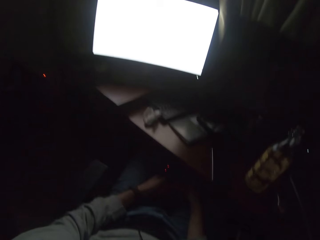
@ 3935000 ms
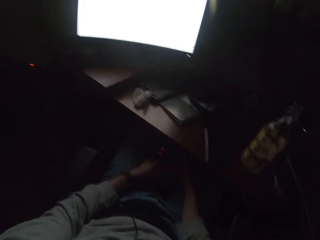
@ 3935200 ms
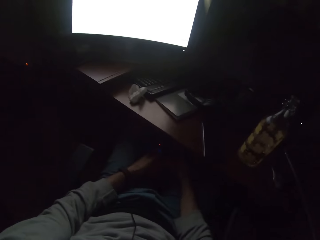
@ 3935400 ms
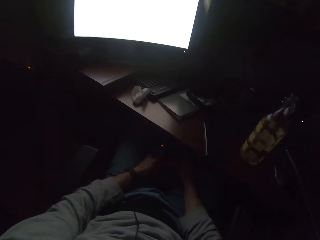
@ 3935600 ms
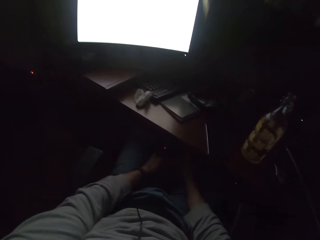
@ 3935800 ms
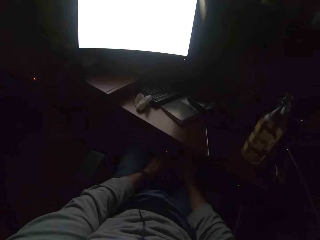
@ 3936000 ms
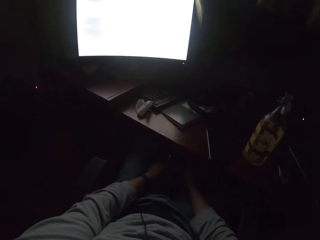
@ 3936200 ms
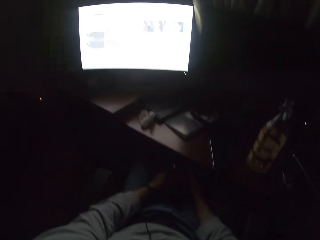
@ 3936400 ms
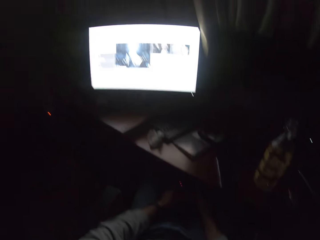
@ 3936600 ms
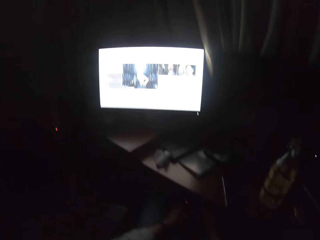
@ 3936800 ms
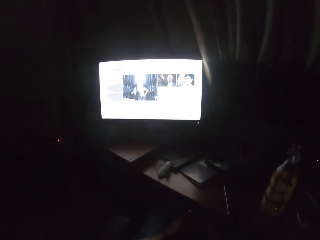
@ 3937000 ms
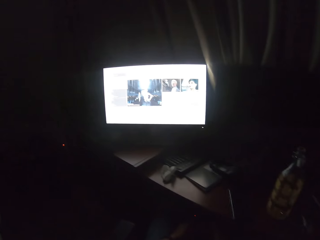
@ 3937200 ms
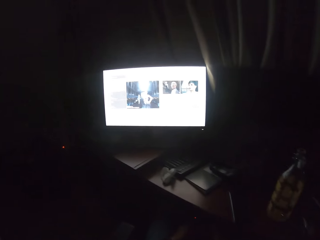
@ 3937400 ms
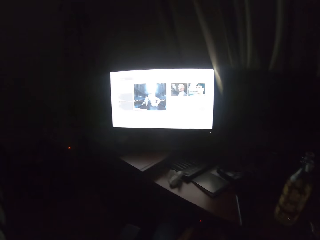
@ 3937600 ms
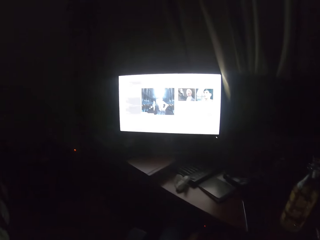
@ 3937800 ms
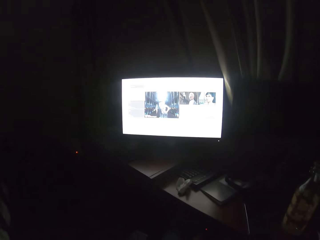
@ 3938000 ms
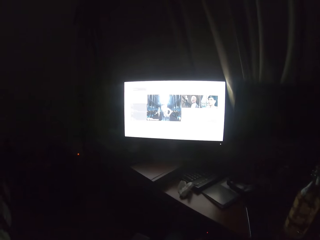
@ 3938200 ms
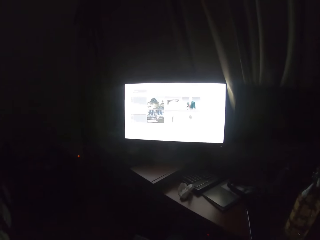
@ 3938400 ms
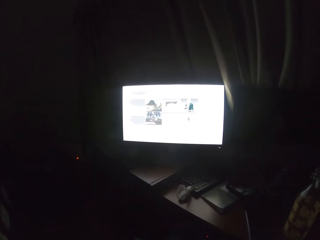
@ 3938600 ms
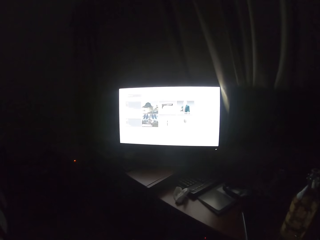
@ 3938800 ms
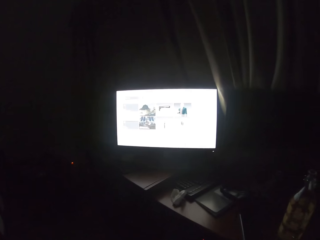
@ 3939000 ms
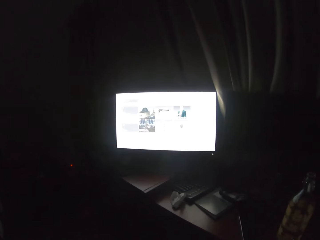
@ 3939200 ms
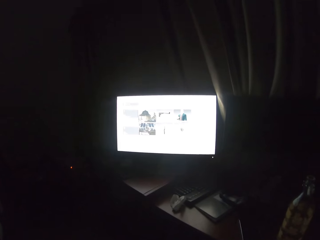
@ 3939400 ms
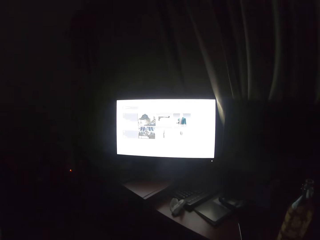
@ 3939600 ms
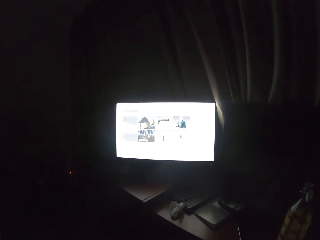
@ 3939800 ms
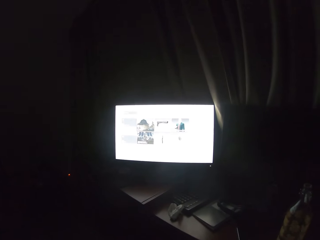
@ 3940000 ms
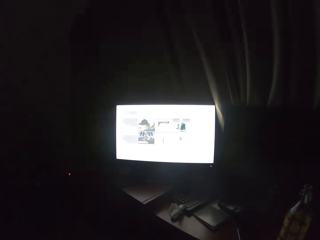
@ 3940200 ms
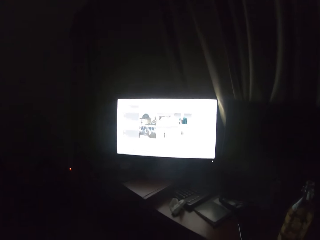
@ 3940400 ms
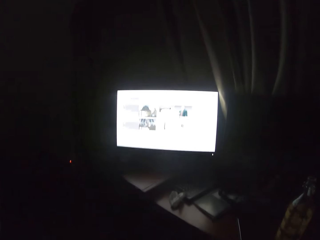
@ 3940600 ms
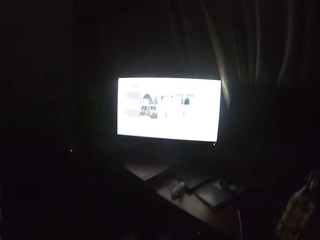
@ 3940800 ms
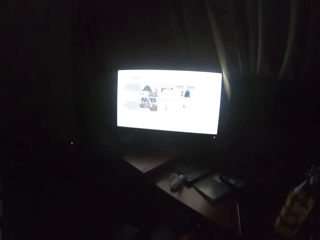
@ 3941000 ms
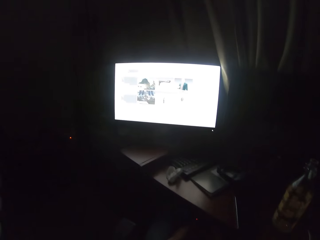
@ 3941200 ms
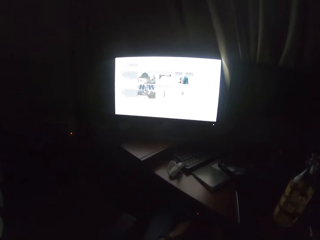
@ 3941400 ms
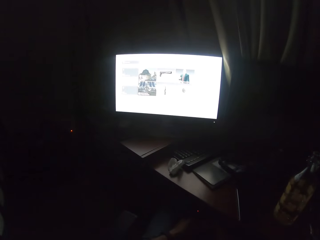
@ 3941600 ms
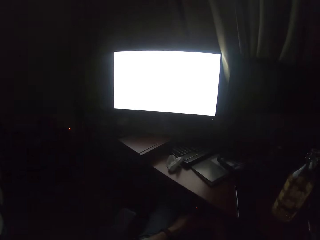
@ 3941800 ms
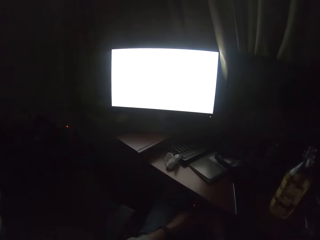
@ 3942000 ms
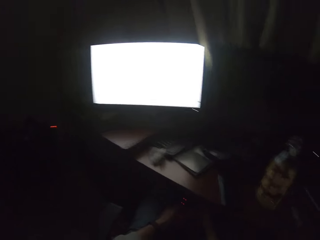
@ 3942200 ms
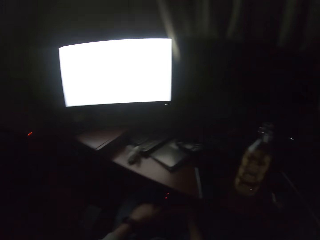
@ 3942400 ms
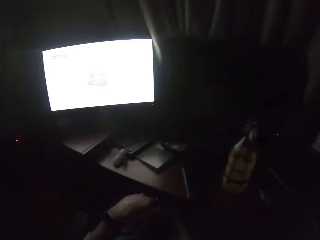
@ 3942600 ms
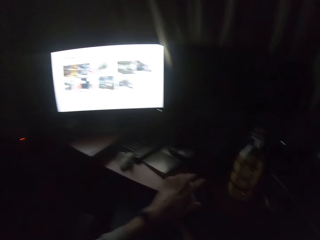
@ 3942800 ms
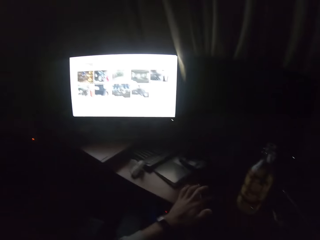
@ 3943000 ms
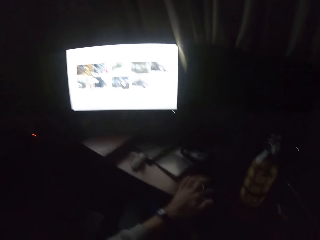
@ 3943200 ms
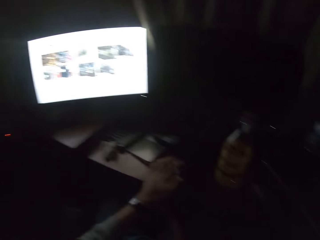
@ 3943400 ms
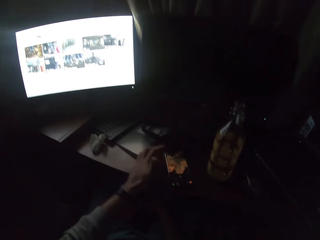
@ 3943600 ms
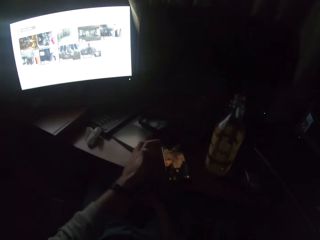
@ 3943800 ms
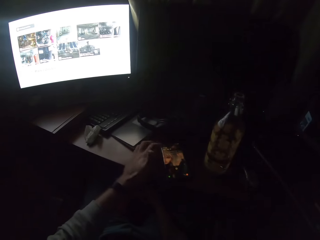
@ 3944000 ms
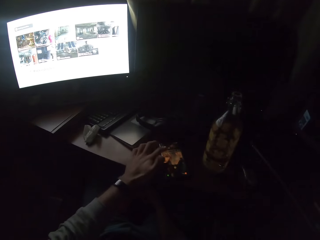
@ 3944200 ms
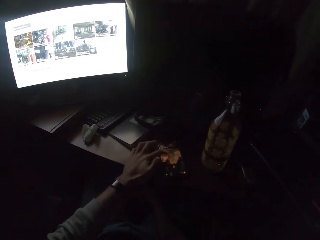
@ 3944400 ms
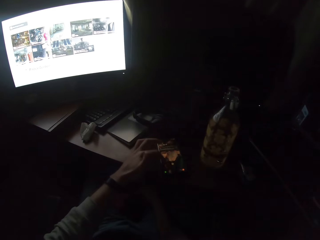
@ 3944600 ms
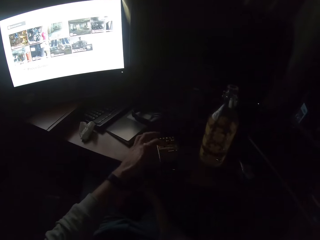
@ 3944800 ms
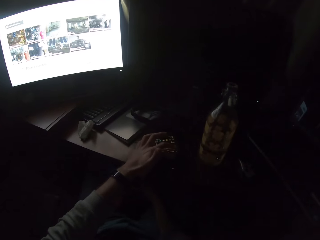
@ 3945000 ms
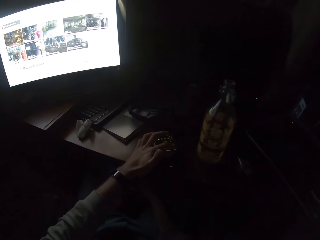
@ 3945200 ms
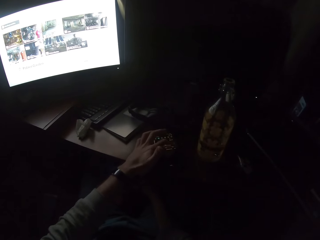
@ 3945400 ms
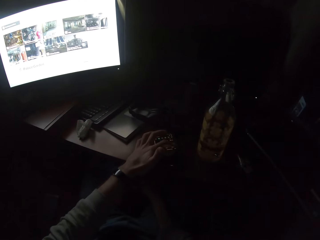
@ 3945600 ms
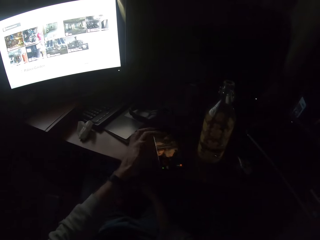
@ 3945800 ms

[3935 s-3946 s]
The camera wearer holds a controller. They turn to the side. They scroll through the screen with the controller. They turn to the side. They tap on a phone.

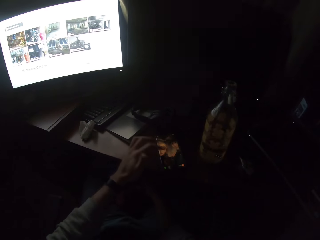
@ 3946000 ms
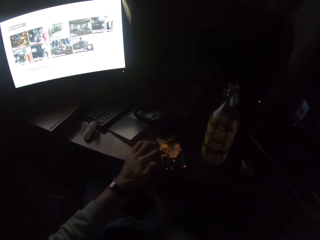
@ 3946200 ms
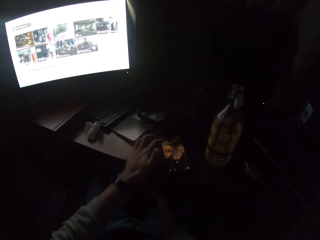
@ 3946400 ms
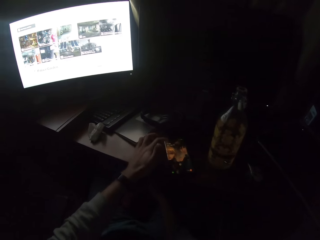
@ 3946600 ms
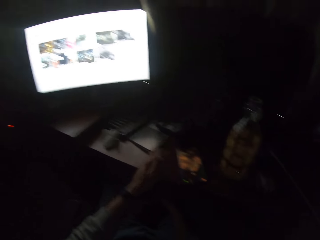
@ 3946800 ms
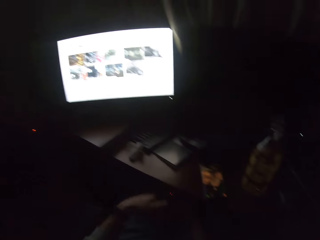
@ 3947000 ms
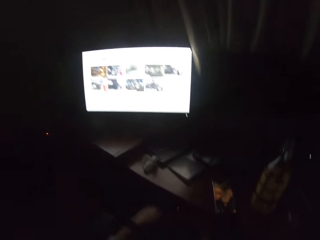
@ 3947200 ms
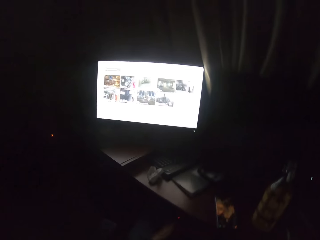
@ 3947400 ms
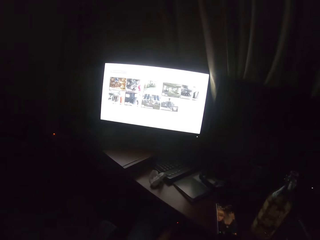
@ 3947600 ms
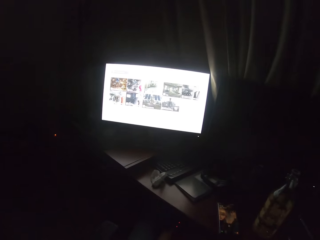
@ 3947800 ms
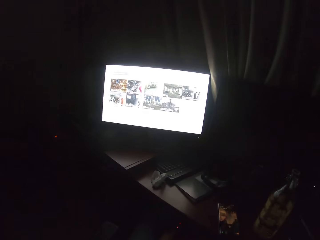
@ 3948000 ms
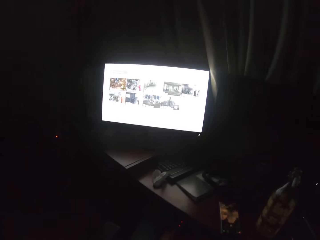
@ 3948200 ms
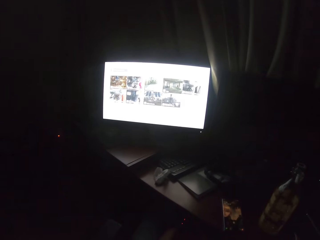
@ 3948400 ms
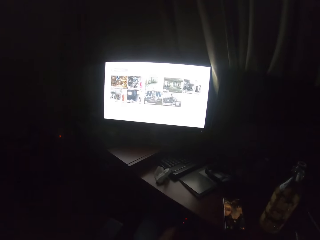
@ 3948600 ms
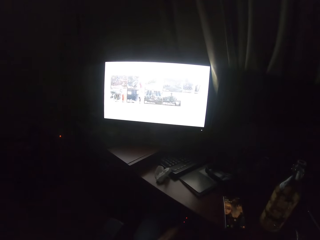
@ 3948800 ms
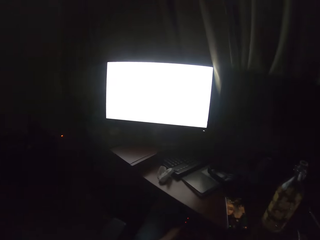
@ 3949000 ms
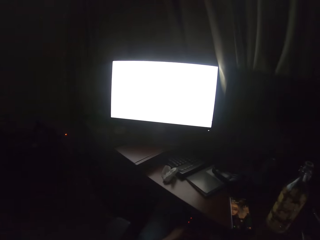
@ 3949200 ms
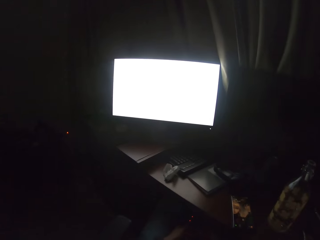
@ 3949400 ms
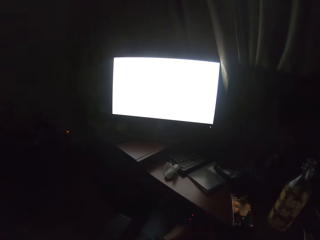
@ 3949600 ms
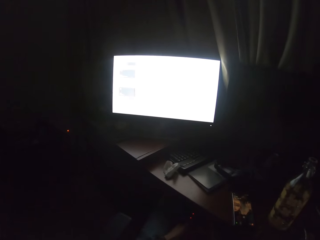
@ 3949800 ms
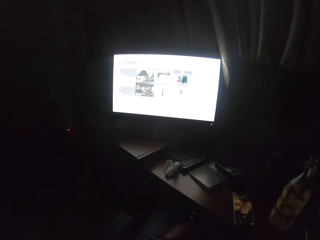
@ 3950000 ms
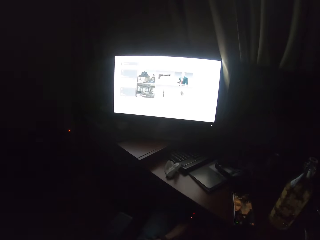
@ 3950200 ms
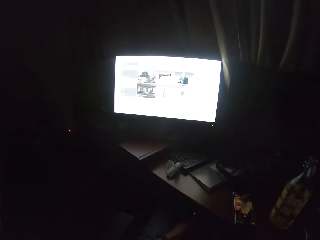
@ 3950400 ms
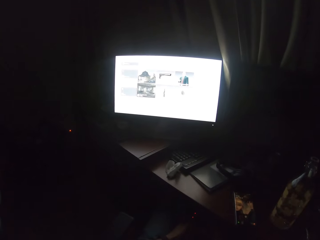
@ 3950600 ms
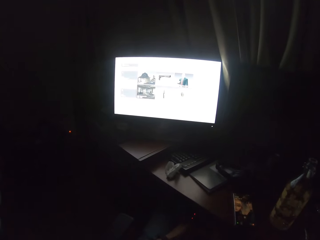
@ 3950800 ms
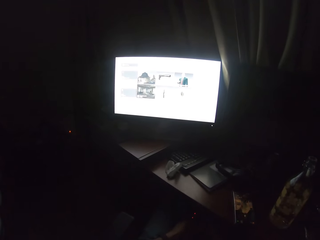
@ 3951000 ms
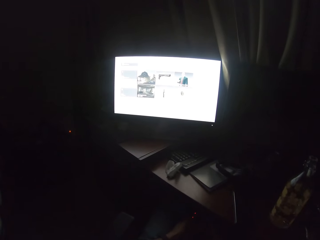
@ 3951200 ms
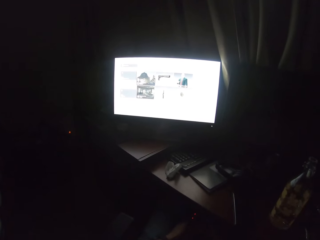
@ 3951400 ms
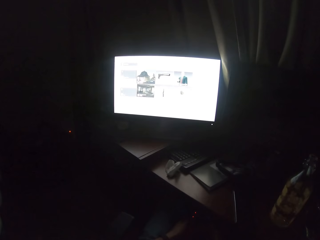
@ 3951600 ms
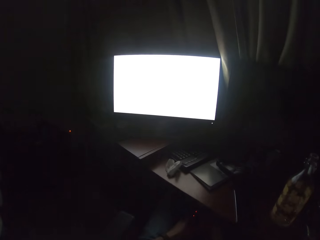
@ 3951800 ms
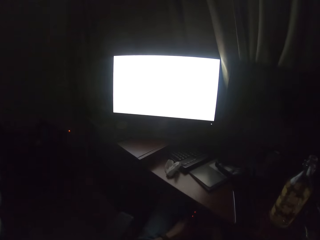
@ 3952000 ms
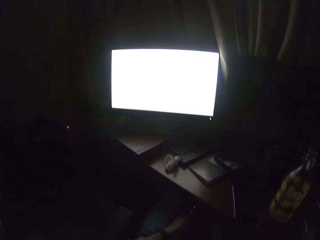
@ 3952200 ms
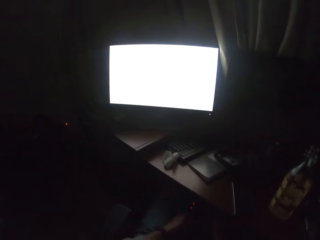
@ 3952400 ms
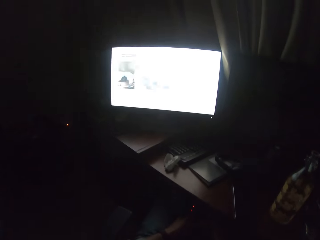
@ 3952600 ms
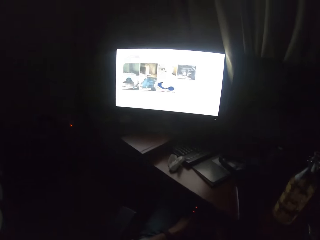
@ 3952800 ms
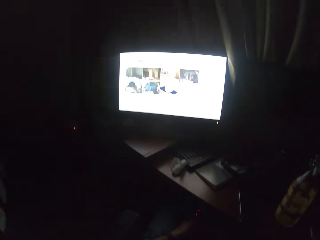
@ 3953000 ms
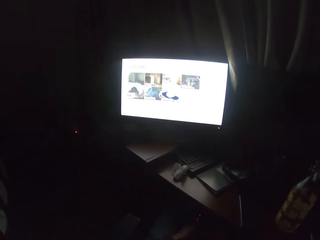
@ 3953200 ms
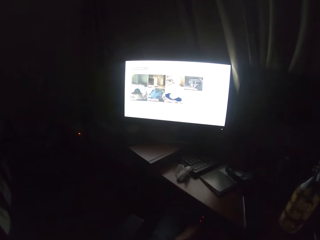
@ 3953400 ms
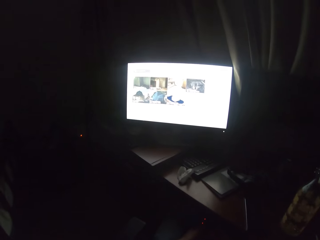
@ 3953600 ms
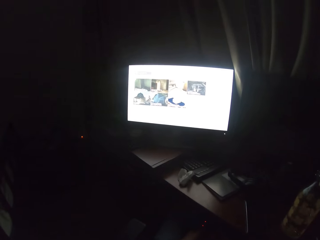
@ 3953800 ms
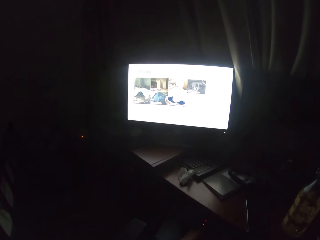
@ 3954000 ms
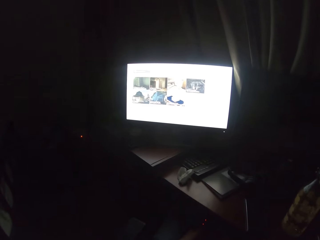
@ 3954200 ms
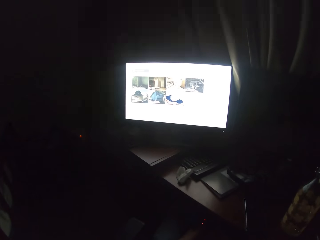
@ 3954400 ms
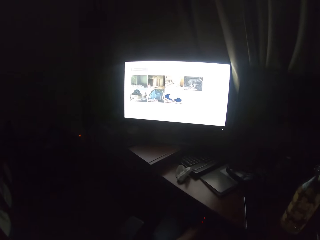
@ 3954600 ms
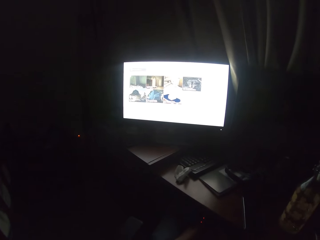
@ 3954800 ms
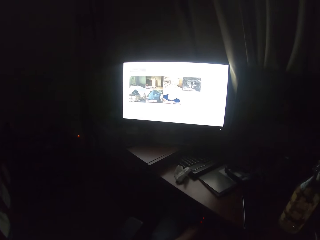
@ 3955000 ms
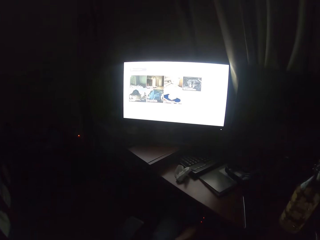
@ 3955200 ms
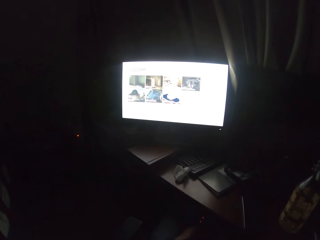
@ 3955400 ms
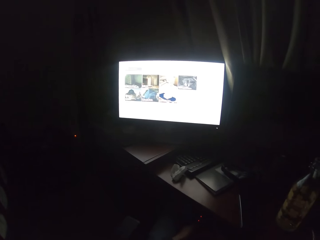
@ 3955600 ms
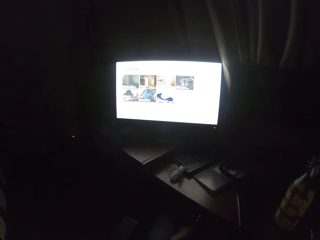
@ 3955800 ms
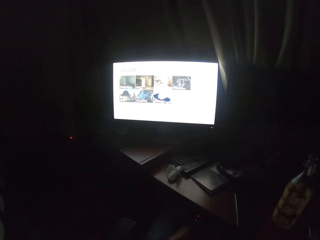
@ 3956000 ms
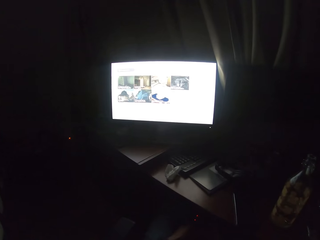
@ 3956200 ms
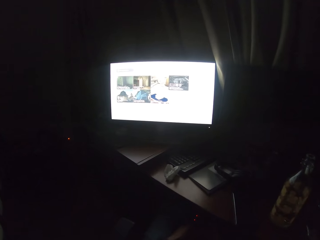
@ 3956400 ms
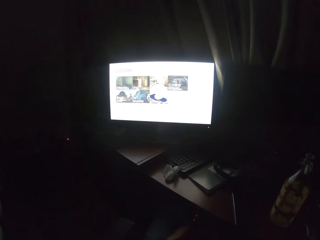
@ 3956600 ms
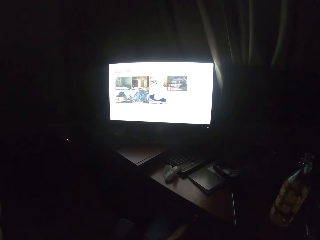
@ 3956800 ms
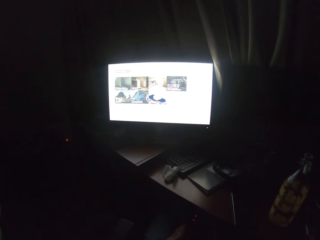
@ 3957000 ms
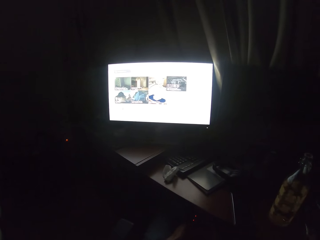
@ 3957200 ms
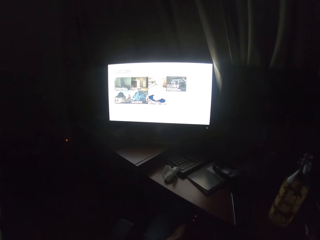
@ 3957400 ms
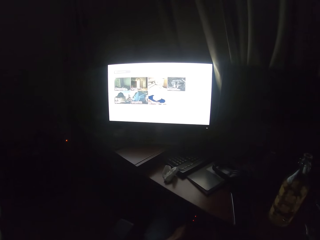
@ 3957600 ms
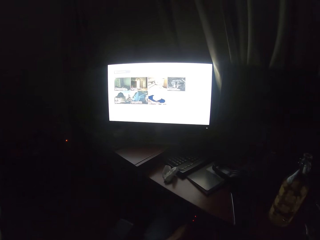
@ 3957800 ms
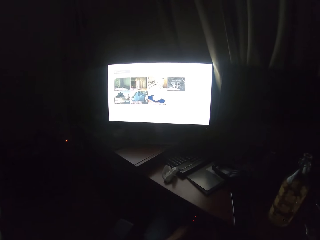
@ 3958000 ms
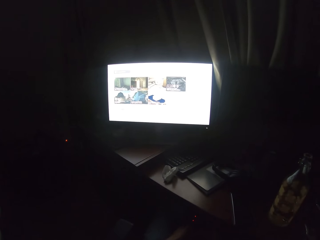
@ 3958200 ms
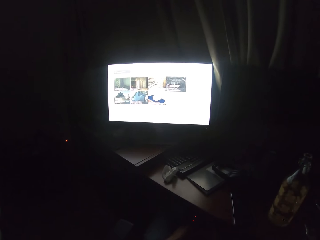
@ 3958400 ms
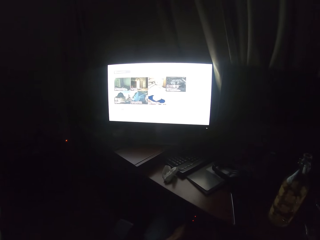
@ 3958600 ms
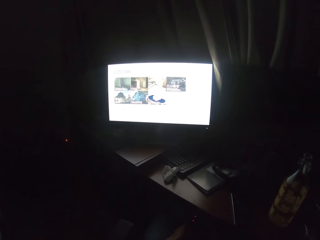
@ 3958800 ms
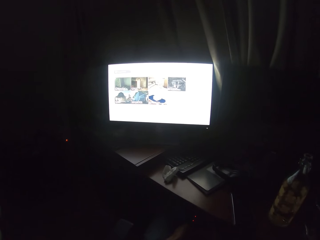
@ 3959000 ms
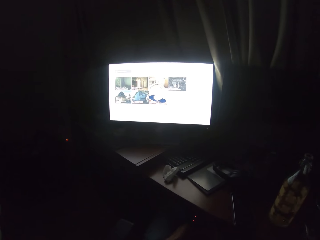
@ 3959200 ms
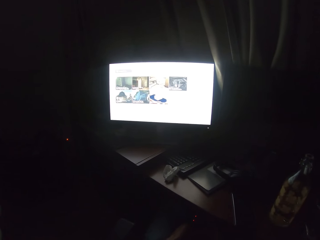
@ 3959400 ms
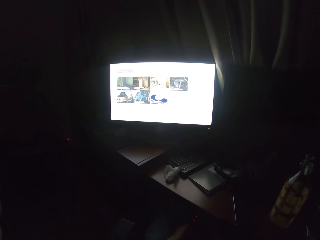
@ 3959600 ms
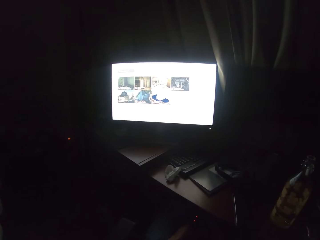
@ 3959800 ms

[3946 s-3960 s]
The camera wearer turns to the side. They watch a movie. They scroll through the screen with a controller. They turn to the side. They scroll through the screen with the controller.
